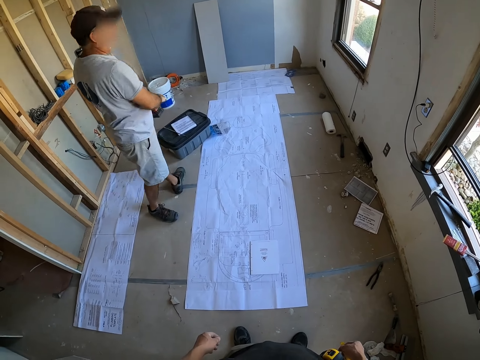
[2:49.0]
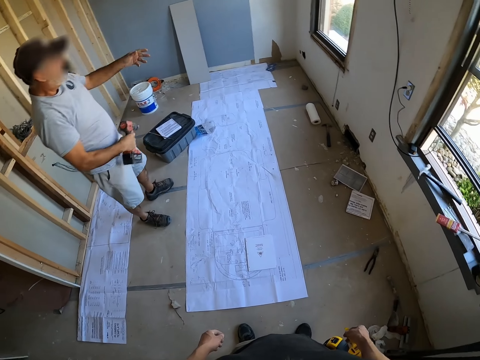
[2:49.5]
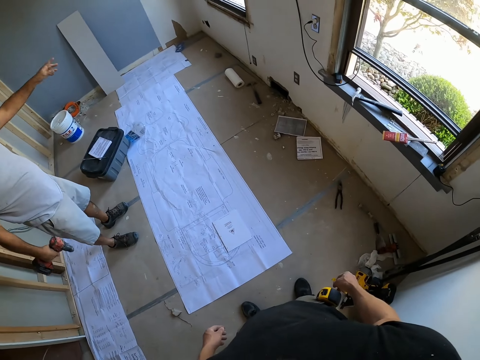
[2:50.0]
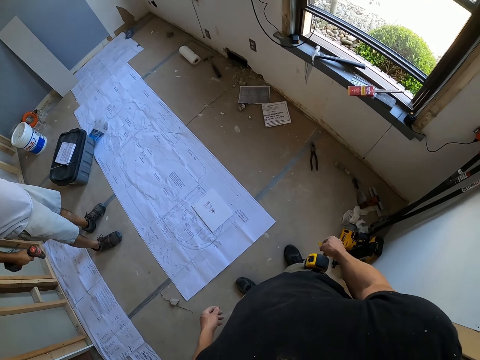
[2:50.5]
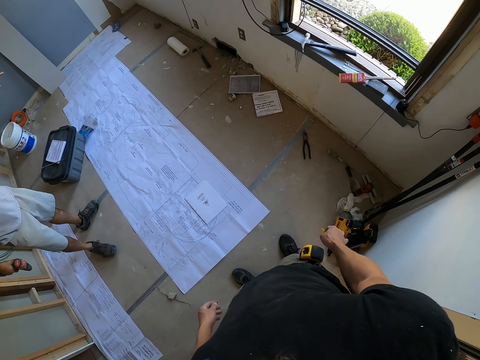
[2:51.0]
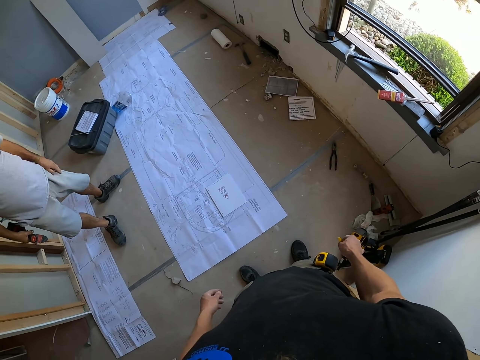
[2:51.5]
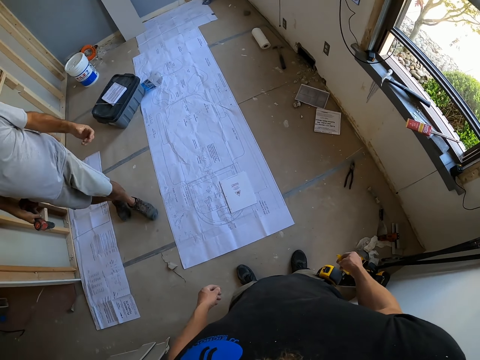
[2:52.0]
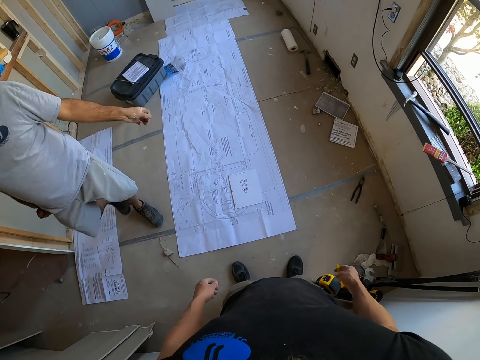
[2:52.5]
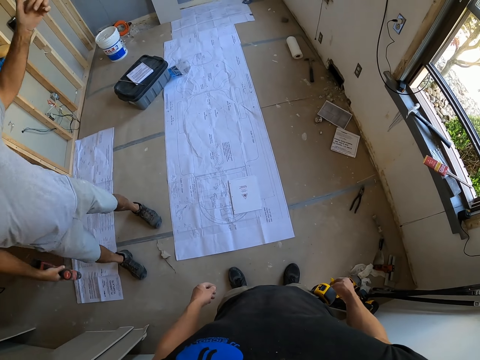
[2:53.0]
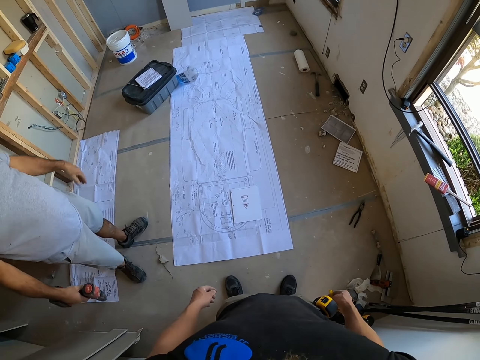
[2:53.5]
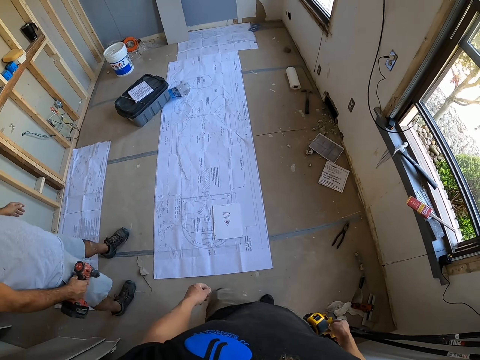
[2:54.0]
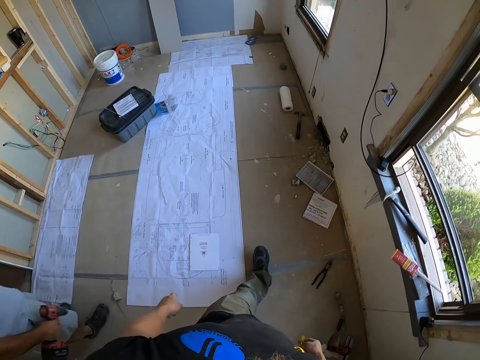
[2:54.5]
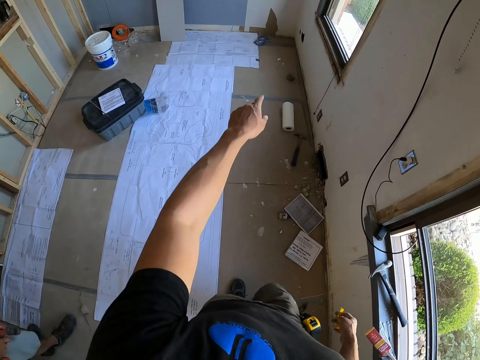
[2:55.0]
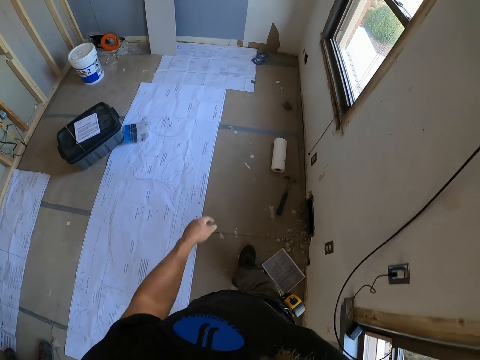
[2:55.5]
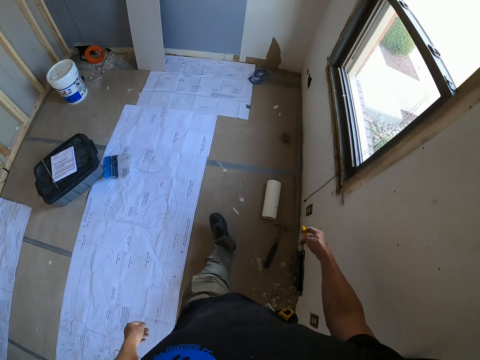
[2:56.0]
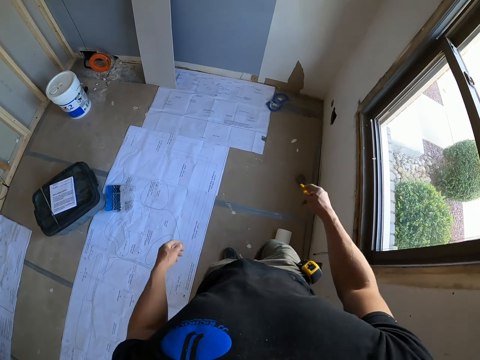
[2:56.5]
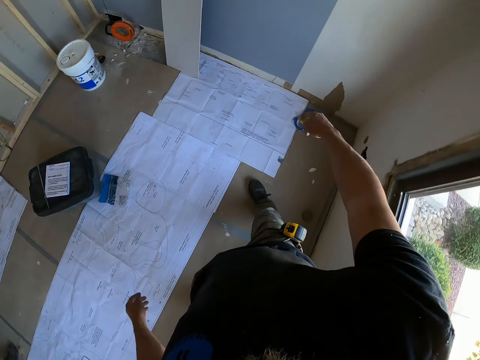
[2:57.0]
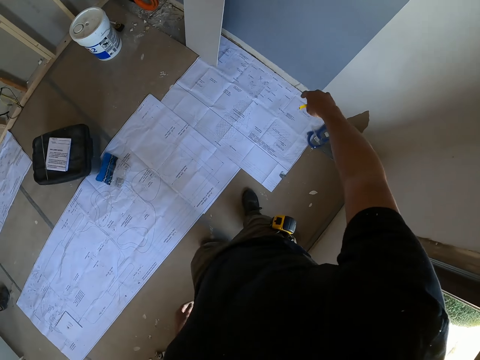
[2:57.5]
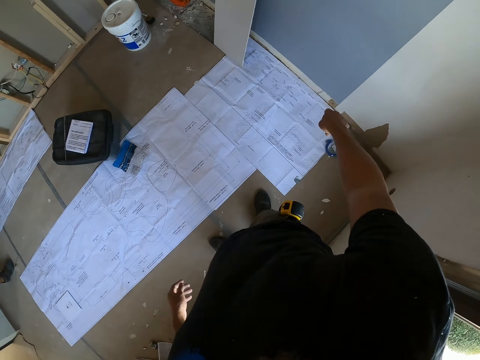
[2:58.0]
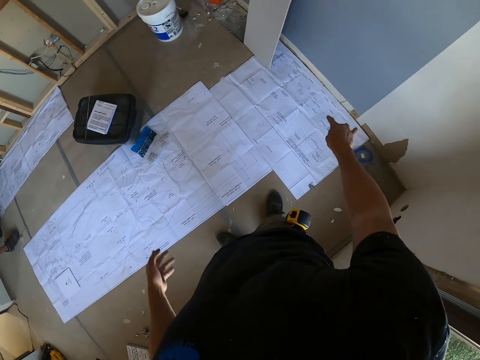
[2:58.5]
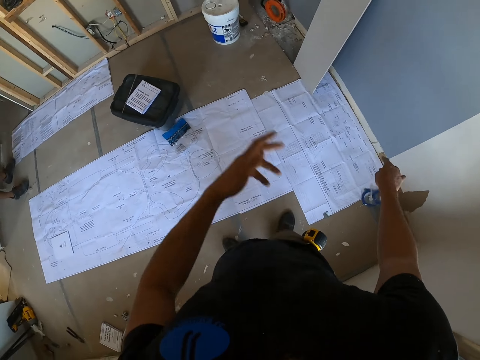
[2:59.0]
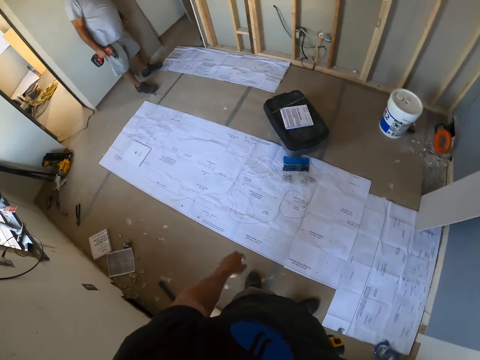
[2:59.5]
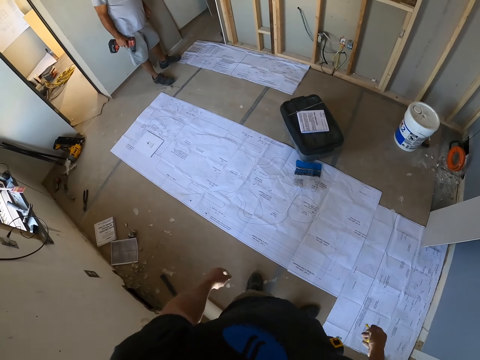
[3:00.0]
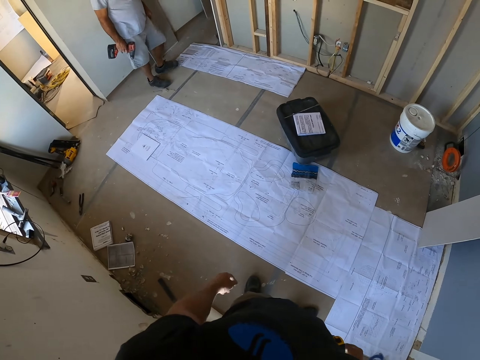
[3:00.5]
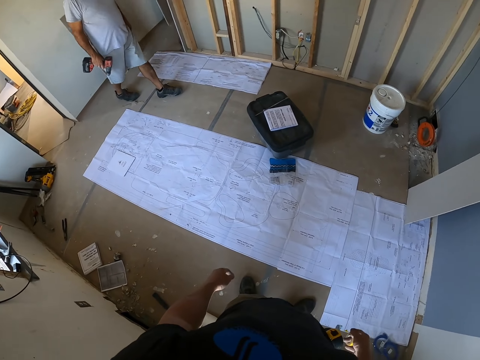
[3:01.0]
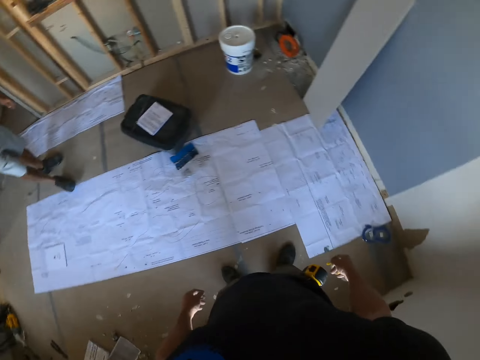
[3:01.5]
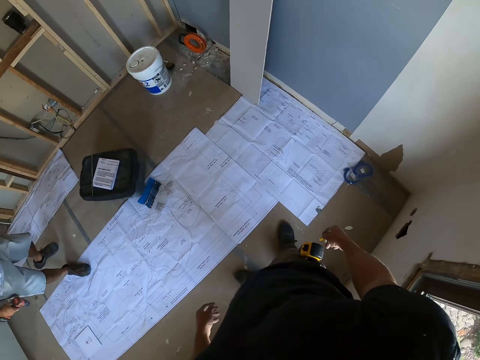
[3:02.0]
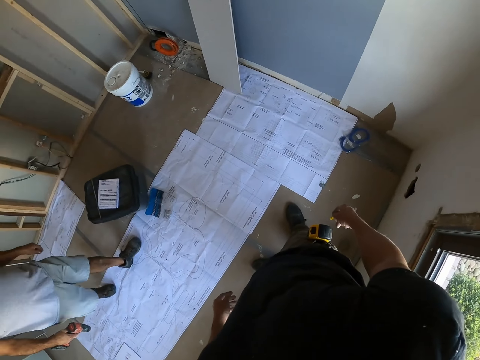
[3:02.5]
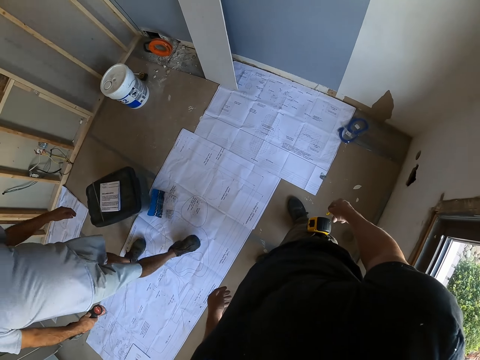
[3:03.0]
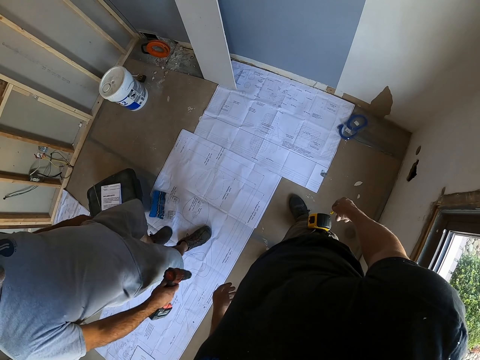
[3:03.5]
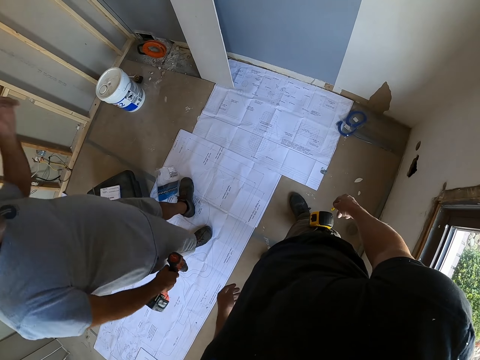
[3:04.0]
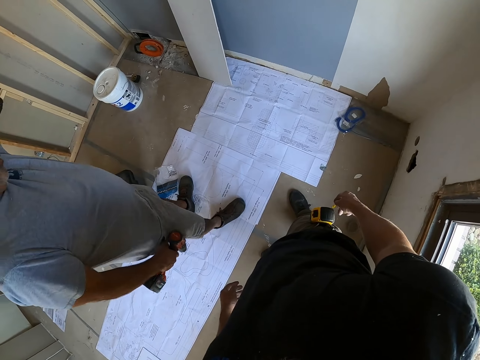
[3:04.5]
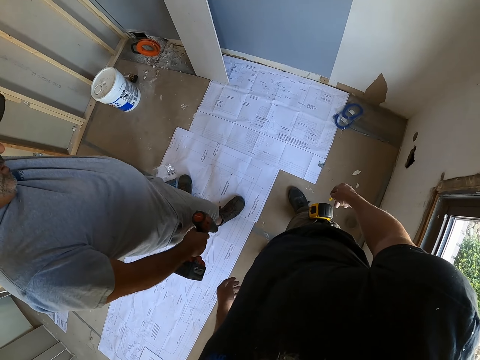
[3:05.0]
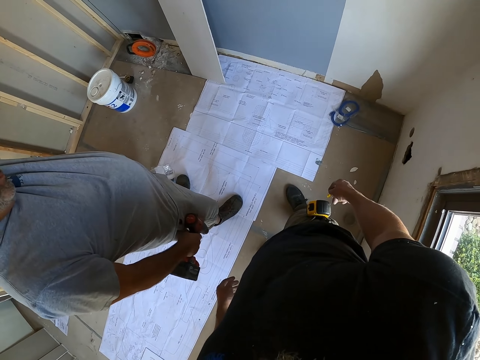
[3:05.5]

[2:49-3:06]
The camera wearer talks to a man. They look around.

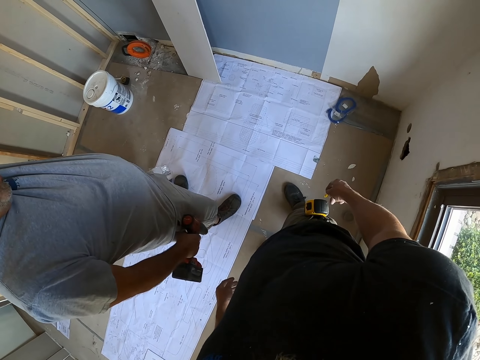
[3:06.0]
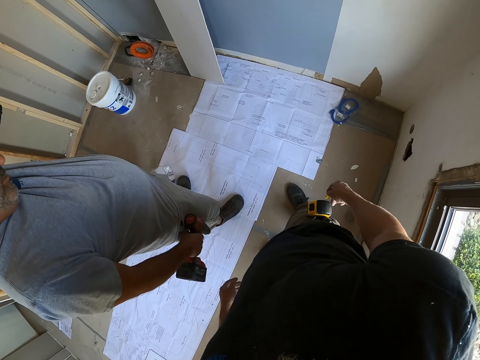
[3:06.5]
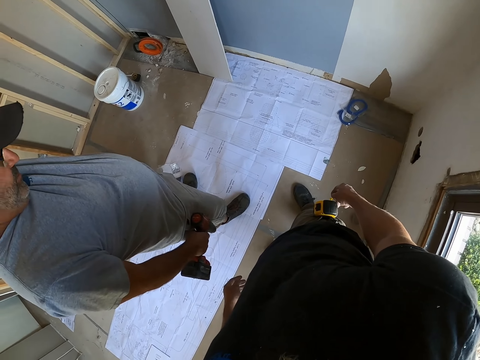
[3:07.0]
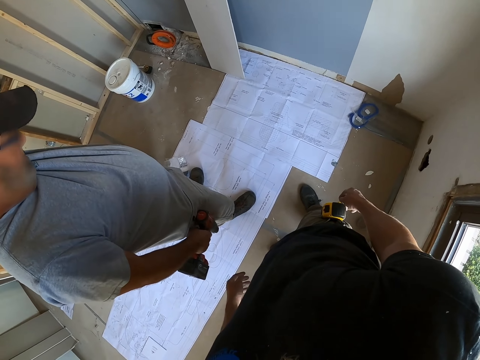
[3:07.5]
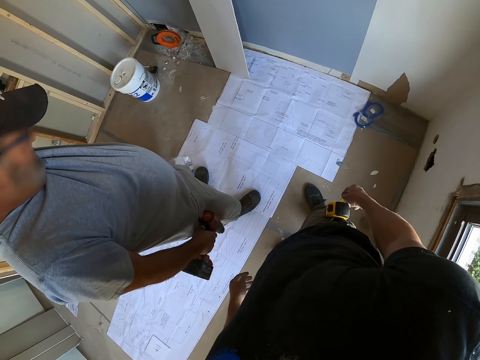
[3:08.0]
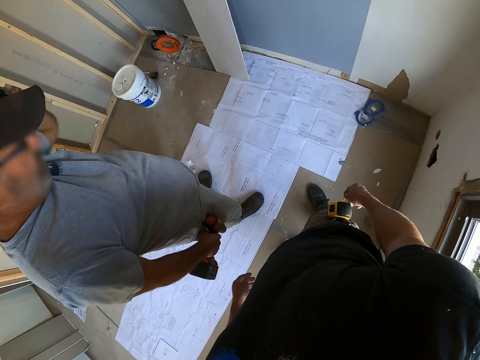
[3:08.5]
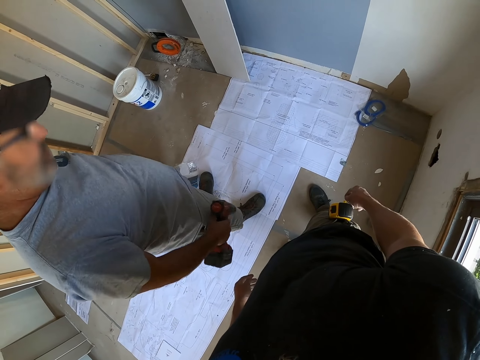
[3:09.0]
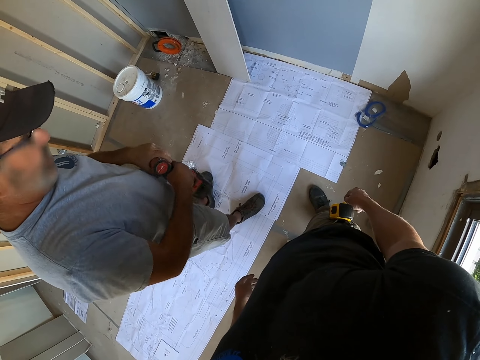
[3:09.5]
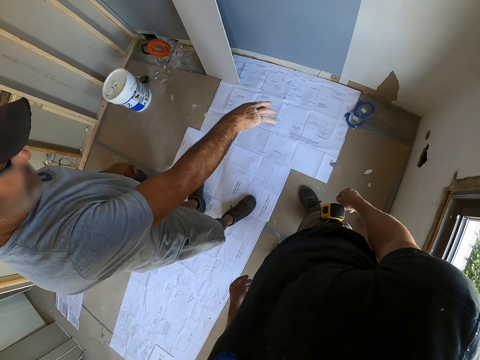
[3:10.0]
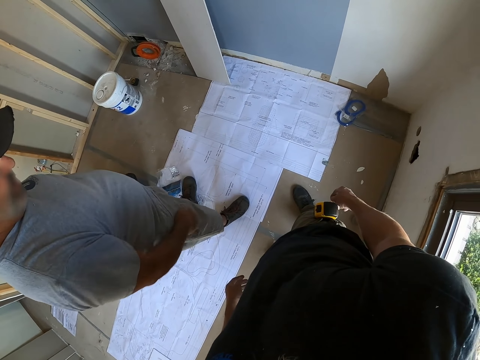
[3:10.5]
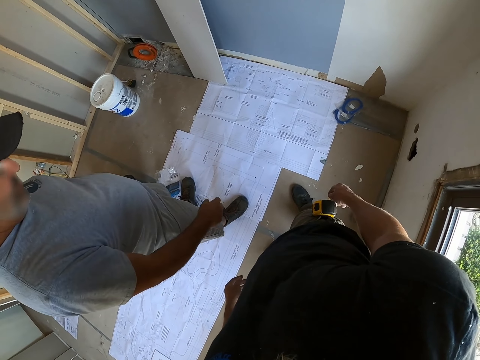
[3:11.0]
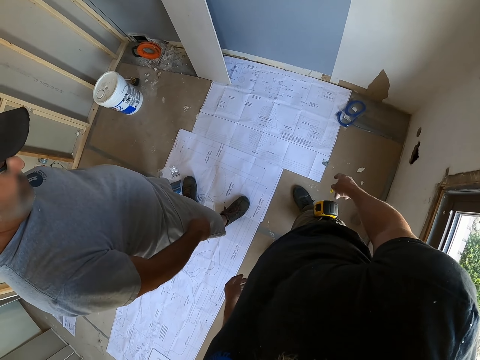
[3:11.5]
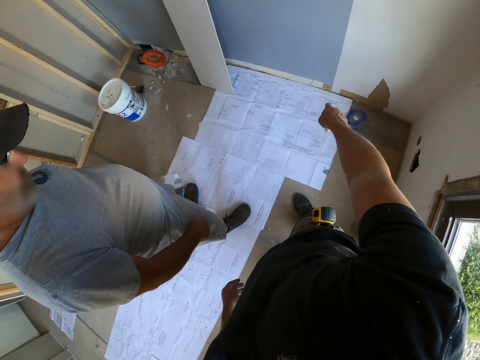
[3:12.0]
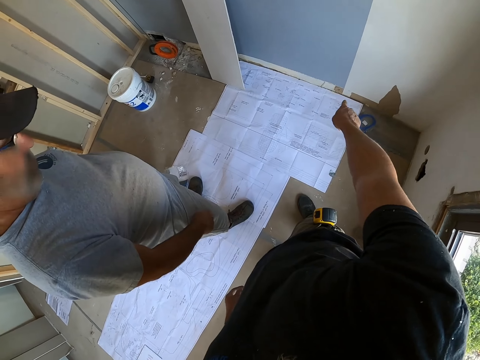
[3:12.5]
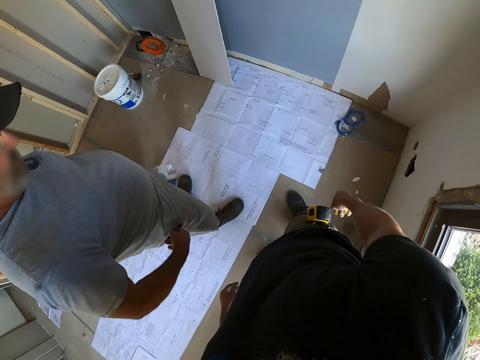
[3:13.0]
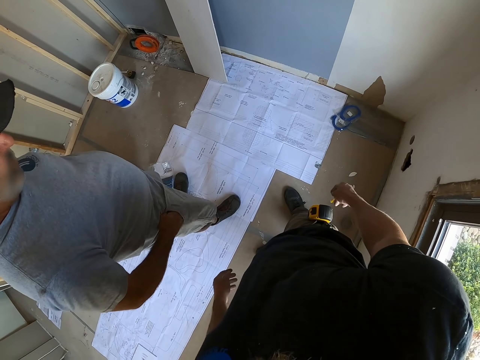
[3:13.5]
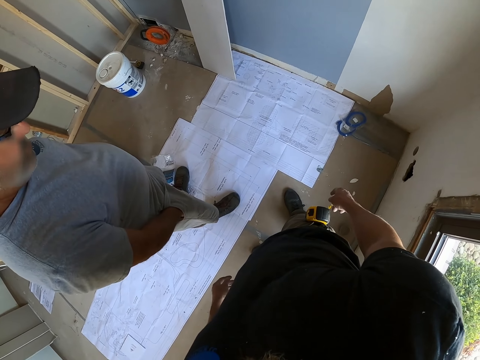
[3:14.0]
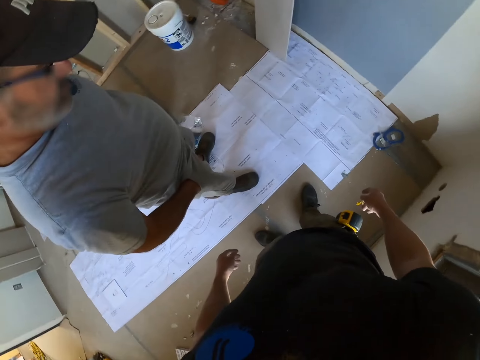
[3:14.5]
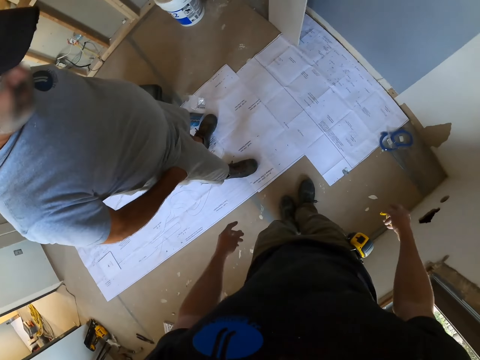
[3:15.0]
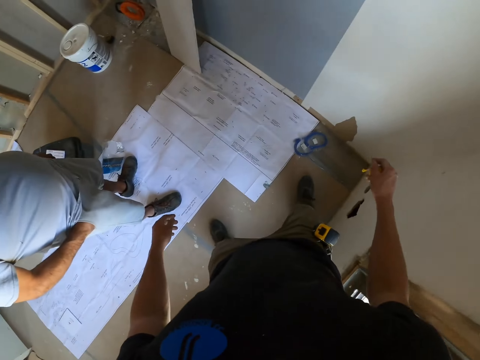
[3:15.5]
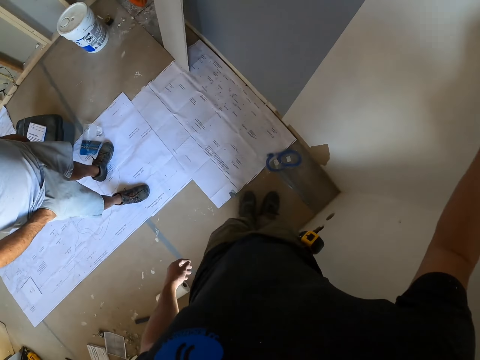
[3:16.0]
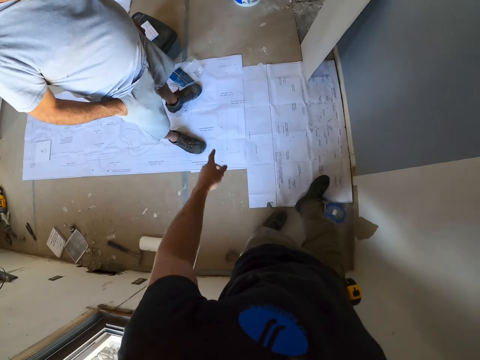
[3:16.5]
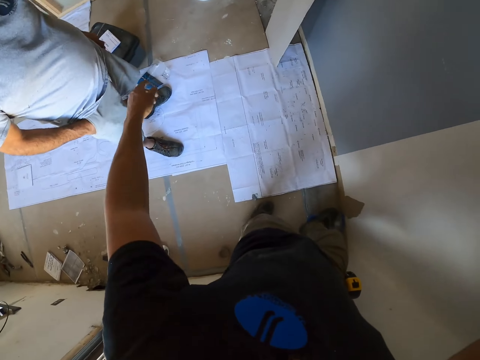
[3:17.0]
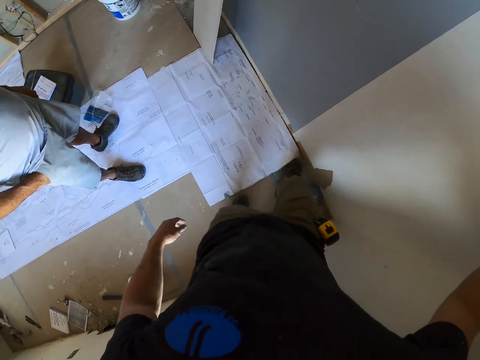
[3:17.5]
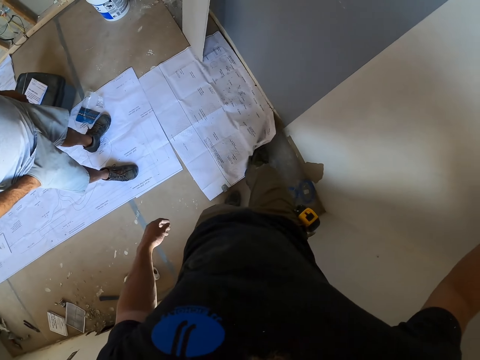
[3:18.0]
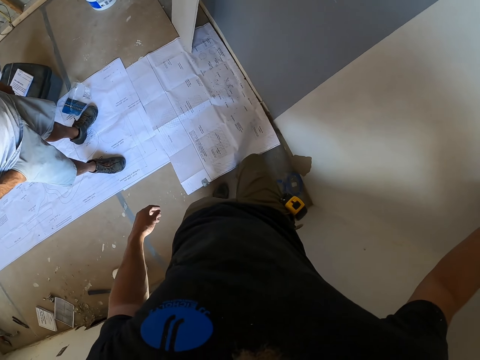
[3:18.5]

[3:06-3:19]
The camera wearer adjusts the paper on the floor with his leg.
